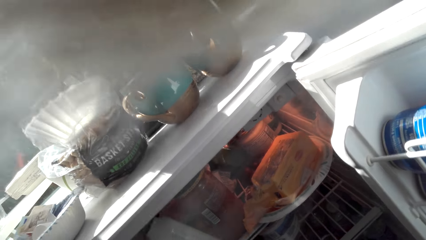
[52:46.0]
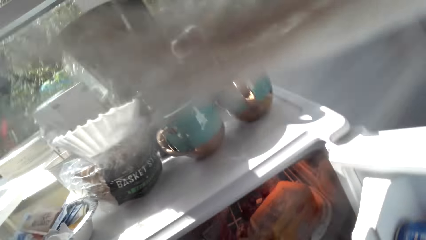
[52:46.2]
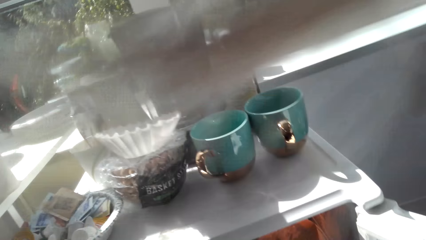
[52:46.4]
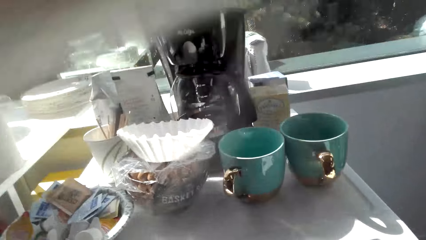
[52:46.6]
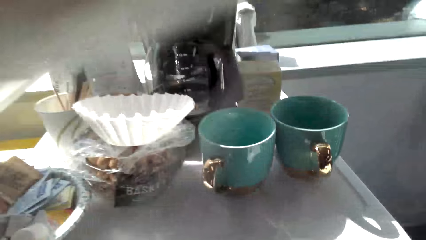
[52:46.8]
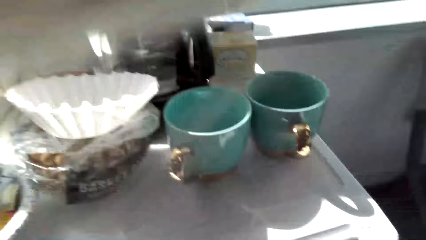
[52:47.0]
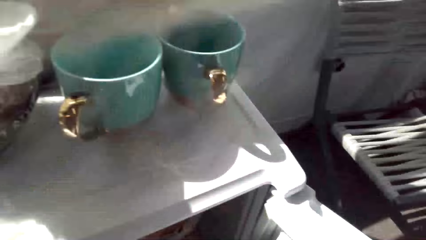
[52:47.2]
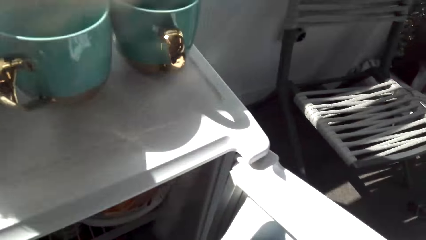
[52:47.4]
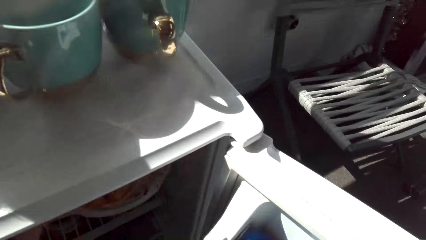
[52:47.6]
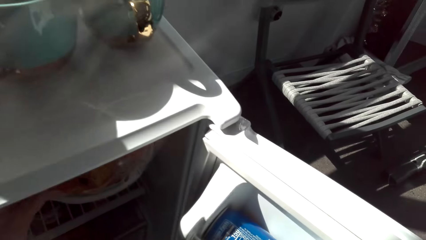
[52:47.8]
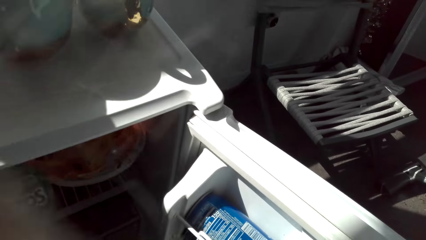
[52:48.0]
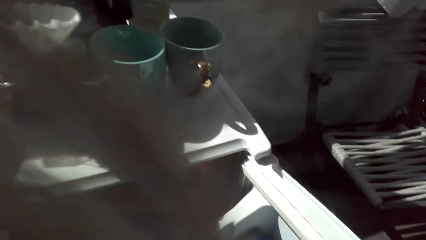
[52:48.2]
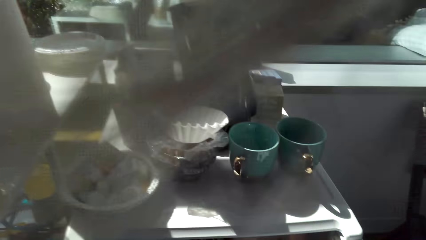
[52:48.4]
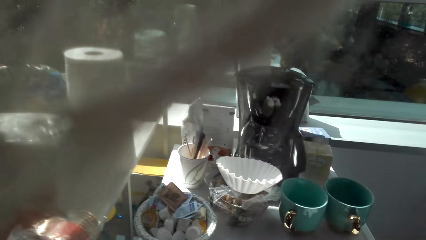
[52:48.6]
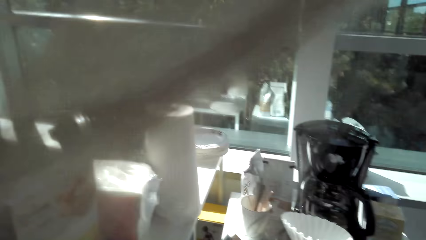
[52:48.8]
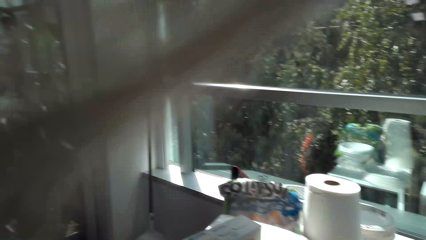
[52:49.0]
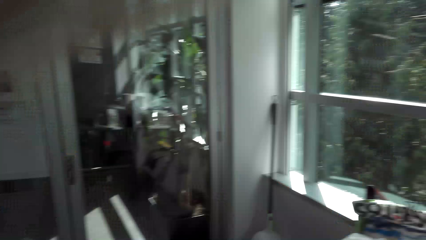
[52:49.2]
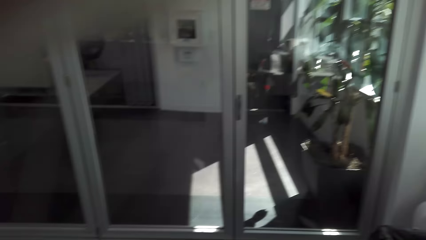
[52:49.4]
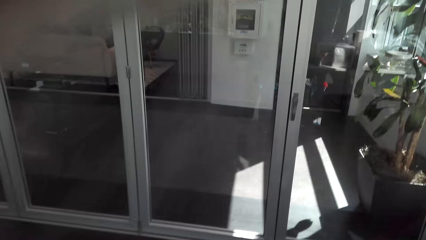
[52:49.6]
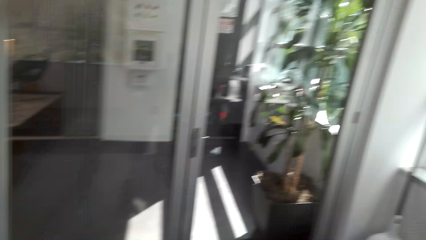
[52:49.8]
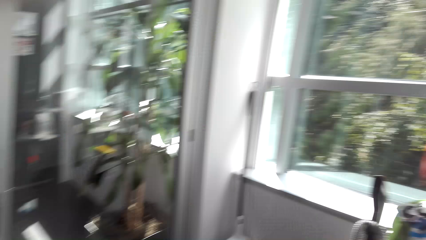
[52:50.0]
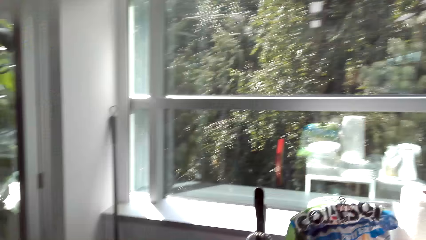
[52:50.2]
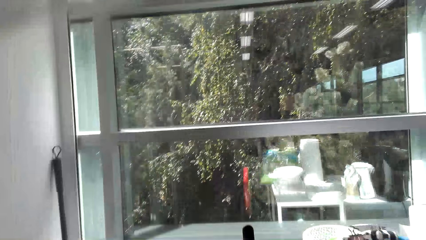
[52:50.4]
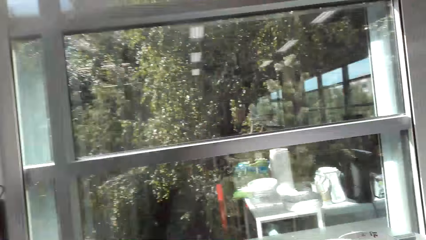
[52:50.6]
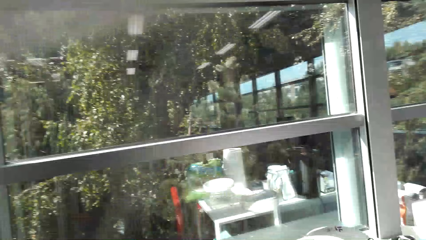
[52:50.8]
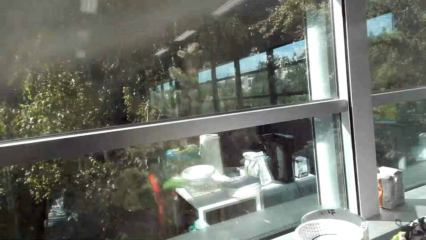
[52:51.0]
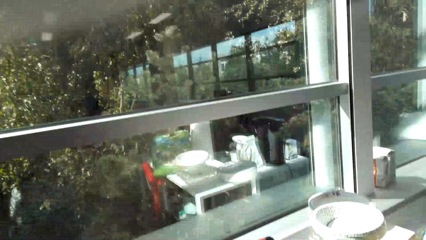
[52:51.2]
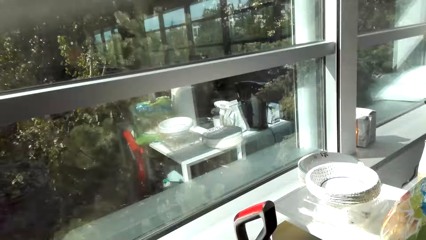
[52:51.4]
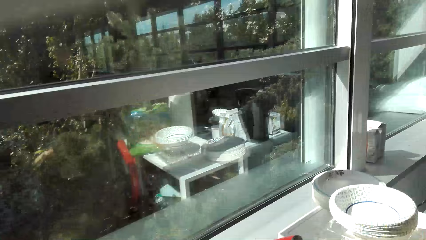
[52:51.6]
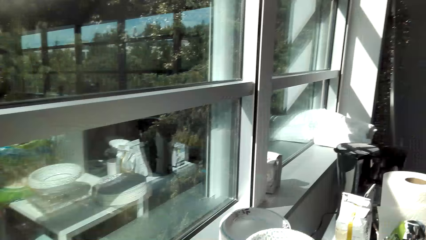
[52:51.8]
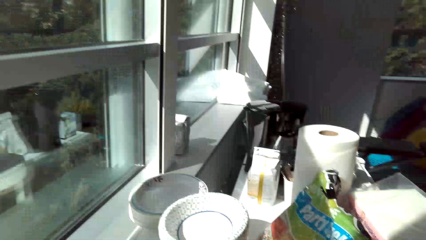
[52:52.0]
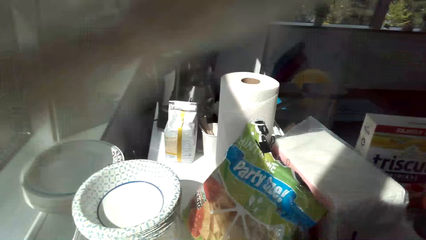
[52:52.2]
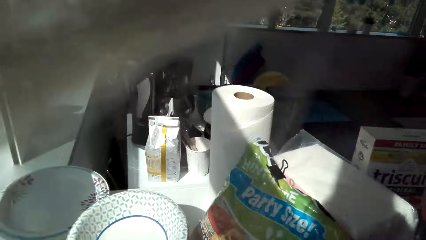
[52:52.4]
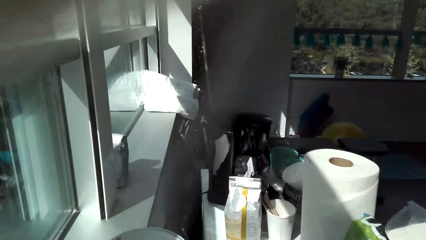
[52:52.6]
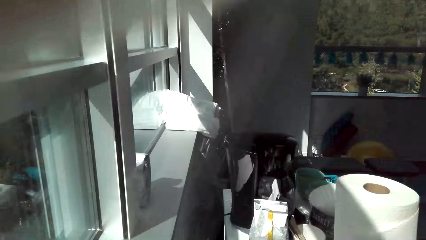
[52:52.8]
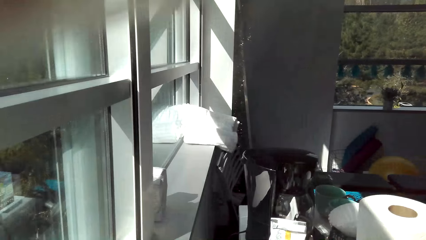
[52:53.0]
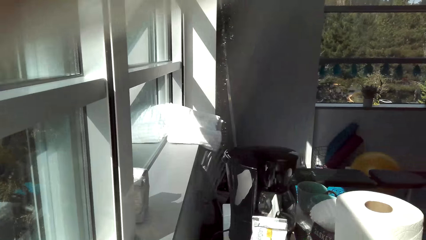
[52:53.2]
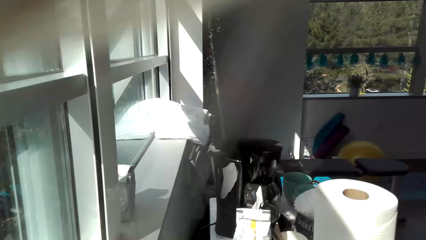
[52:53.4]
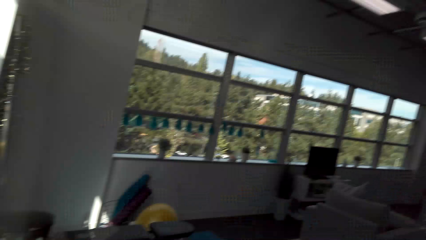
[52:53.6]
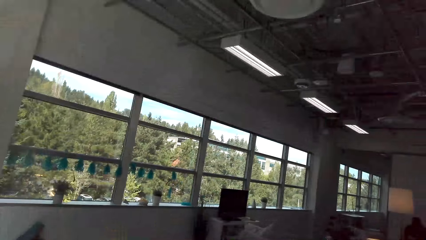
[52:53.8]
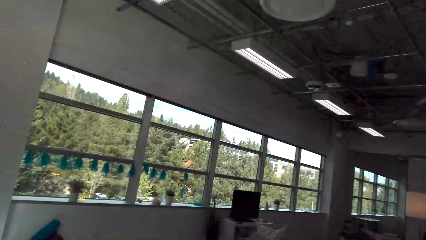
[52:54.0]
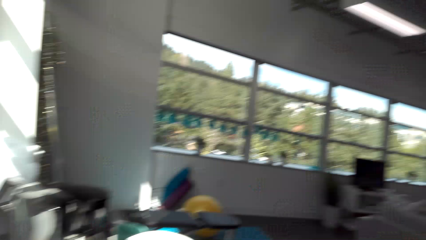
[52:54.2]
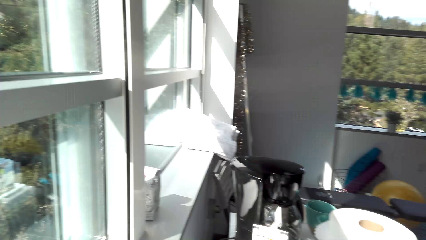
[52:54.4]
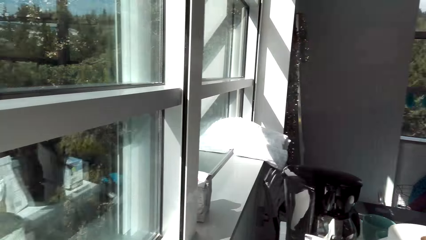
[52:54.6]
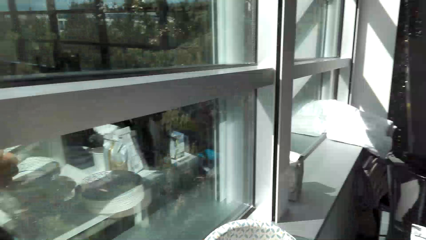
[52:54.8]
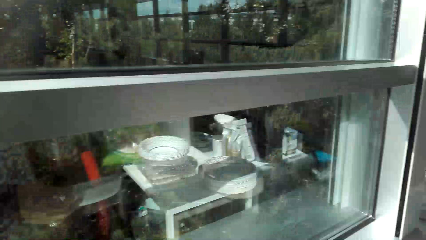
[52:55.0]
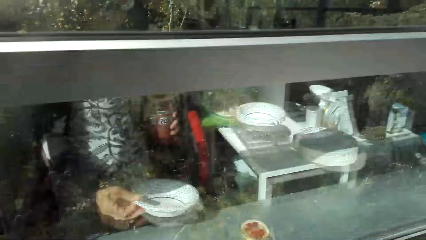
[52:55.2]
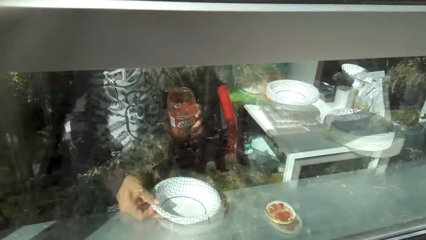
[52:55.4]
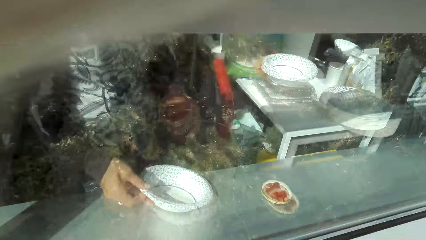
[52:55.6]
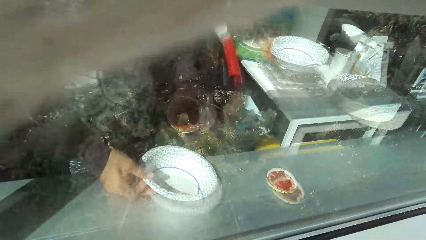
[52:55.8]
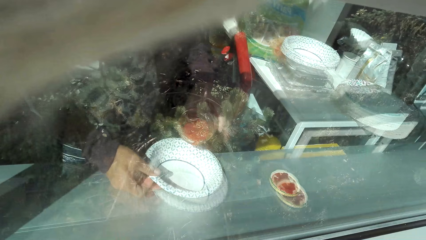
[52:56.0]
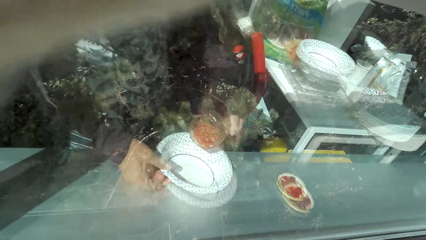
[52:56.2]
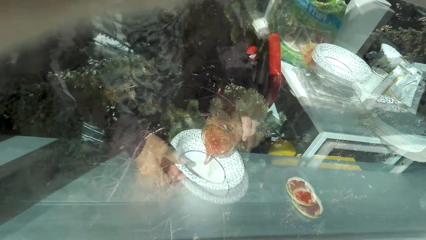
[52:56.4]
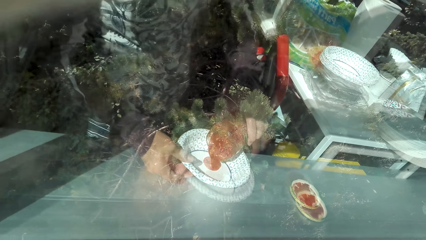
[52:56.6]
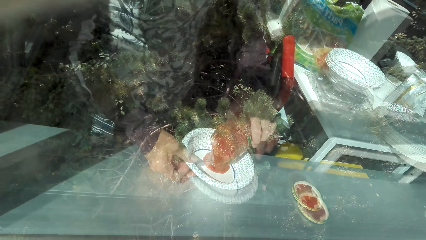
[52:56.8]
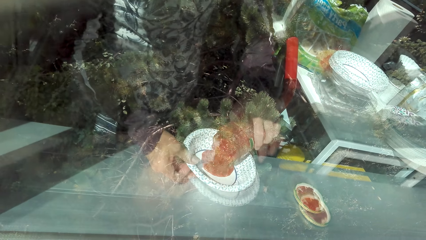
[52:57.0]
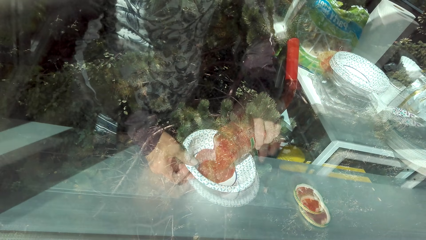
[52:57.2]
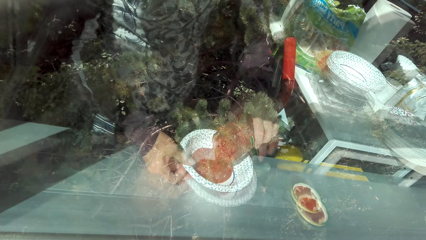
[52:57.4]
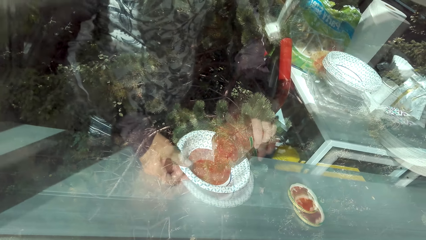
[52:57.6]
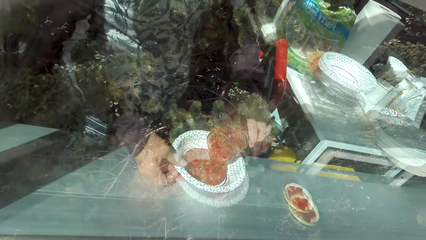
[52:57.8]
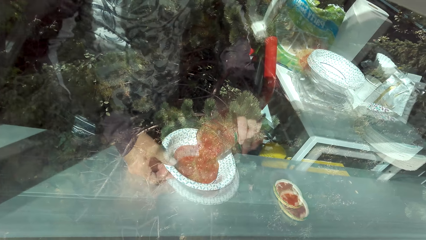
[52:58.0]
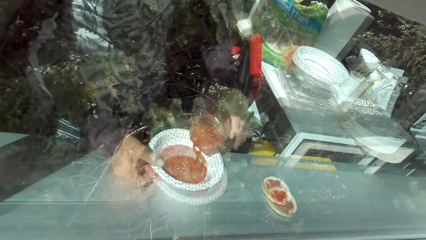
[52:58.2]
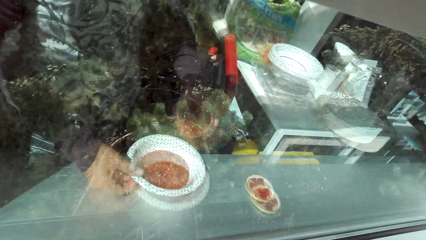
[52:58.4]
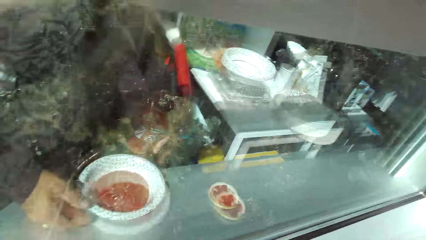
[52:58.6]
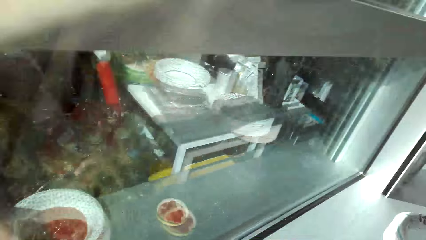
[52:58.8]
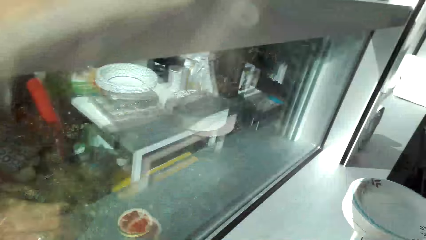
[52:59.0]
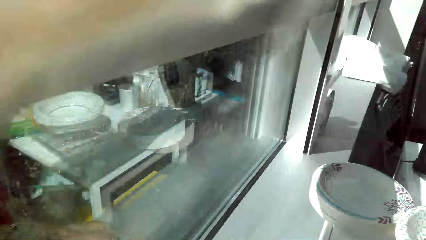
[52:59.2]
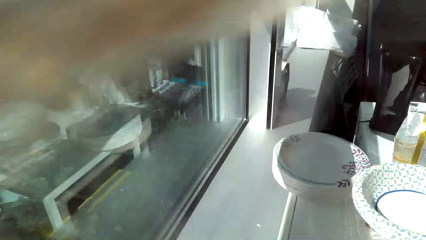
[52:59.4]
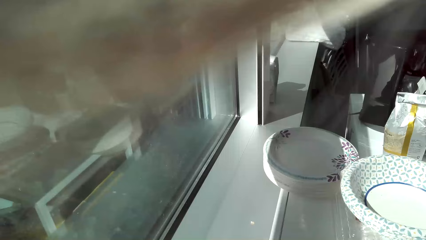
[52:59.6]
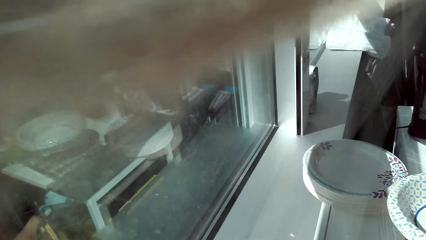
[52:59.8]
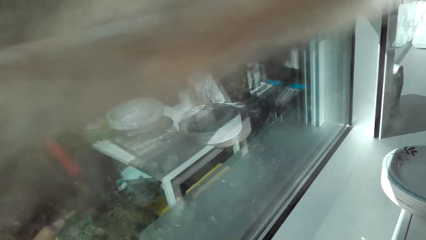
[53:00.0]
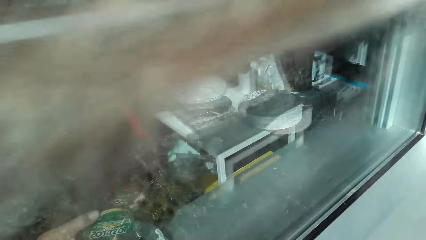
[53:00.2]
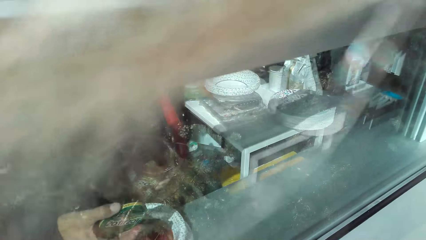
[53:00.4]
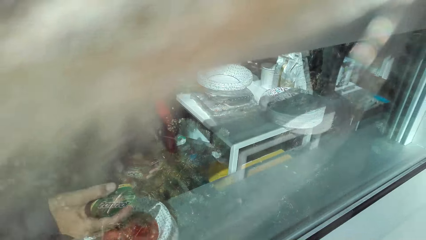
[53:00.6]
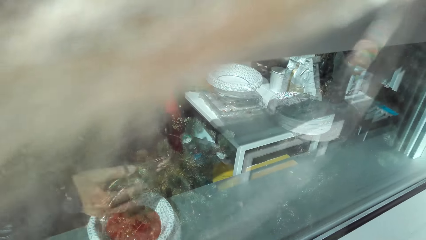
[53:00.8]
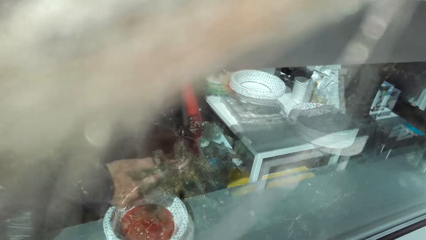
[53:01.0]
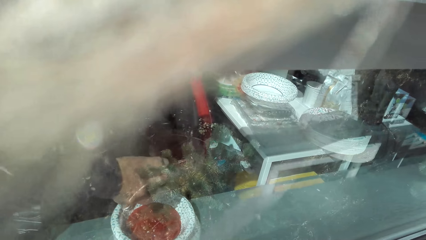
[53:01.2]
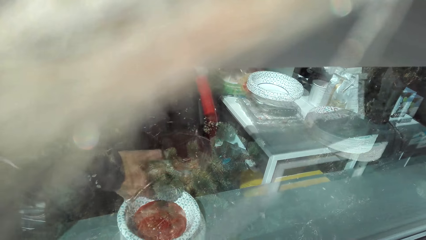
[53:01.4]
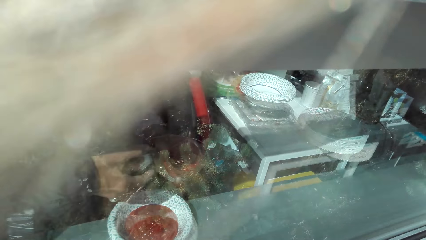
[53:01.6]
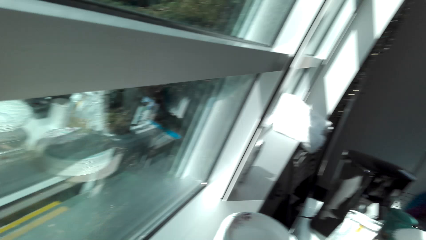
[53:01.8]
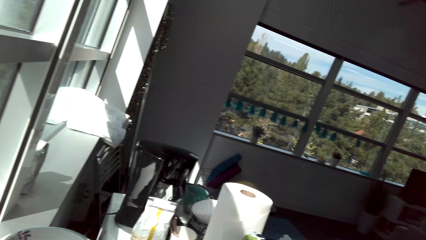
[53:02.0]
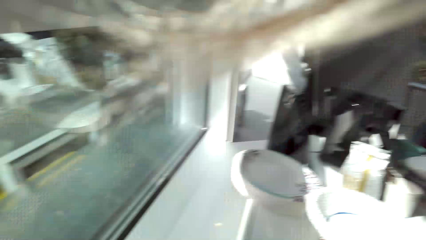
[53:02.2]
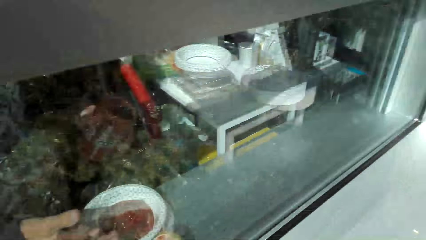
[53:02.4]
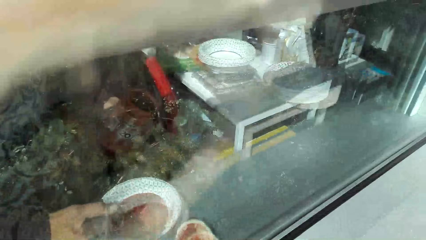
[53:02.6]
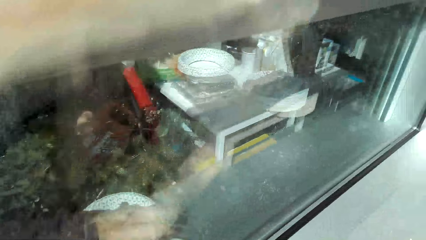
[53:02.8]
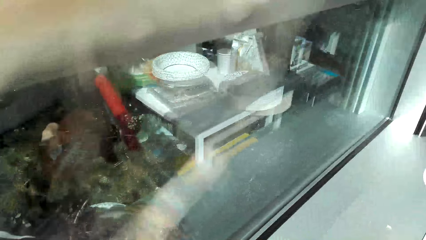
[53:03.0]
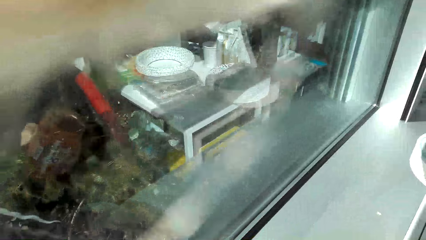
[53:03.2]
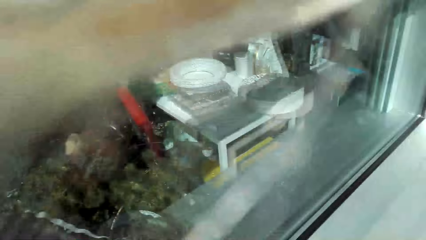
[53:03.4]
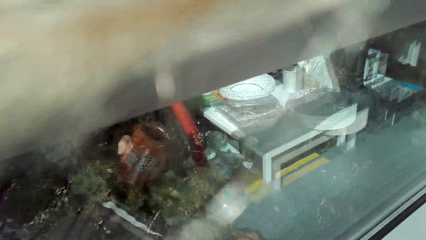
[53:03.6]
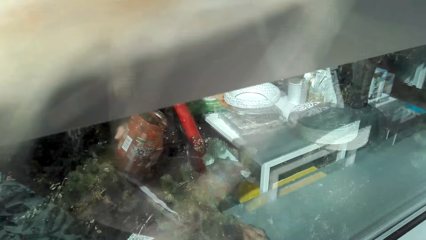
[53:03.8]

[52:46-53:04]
The camera wearer puts a hand in the fridge. They look around. They walk around. They look around. A man sits on the chair. The camera wearer picks a plate. They look around. They put the plate on the window shelf. They pour sauce into the plate. They move around. They look around. They wipe the jar. They look around. They hold the plate.
